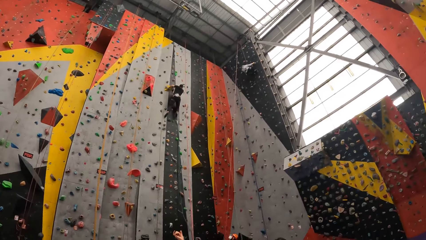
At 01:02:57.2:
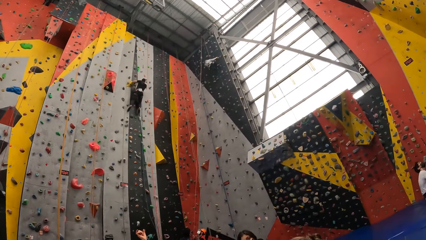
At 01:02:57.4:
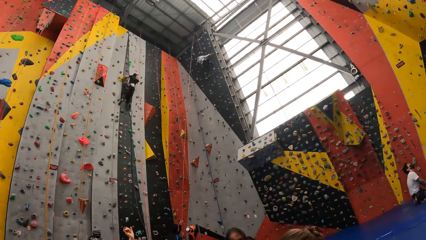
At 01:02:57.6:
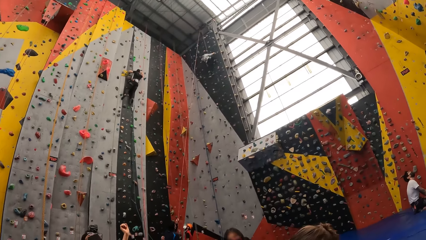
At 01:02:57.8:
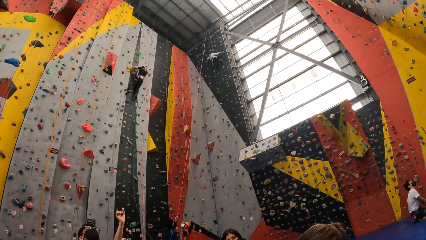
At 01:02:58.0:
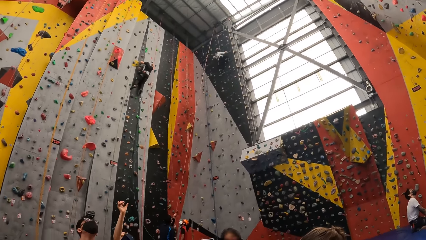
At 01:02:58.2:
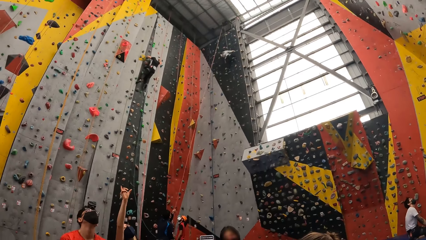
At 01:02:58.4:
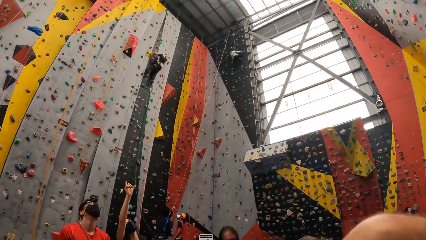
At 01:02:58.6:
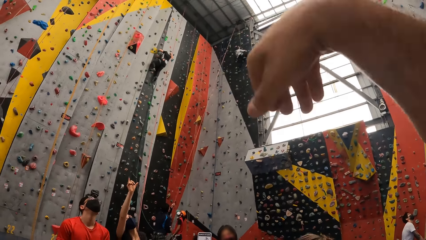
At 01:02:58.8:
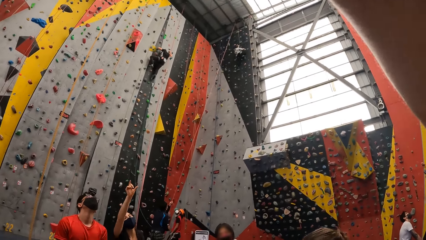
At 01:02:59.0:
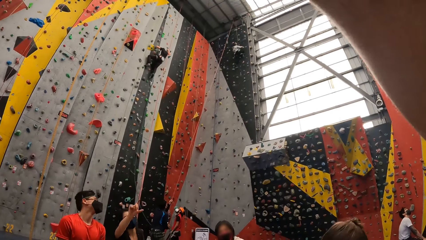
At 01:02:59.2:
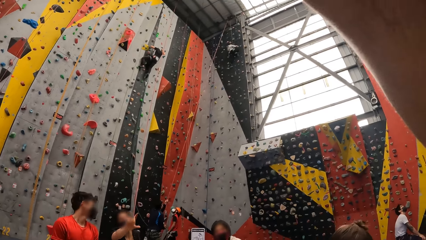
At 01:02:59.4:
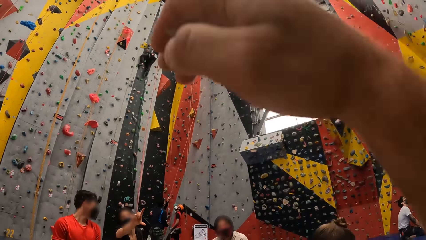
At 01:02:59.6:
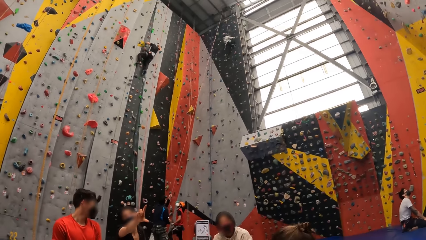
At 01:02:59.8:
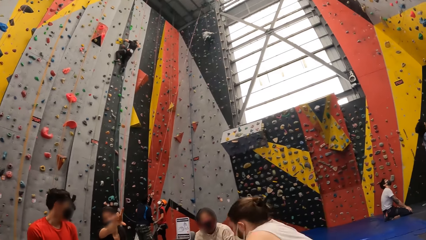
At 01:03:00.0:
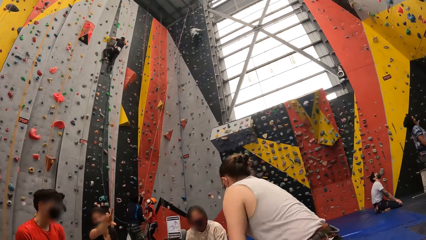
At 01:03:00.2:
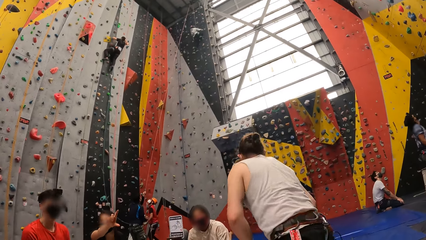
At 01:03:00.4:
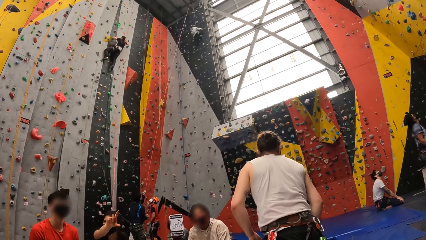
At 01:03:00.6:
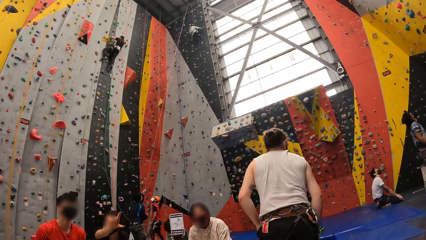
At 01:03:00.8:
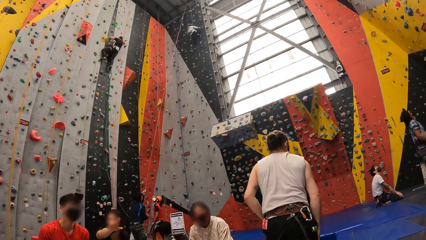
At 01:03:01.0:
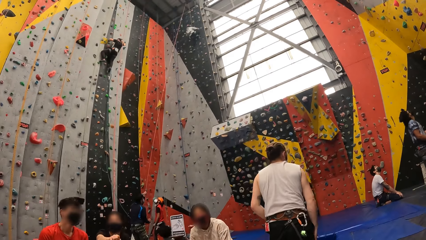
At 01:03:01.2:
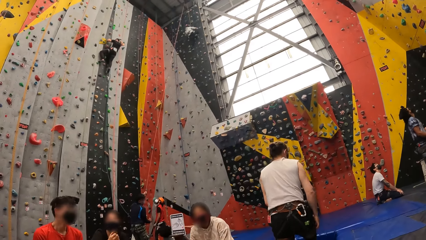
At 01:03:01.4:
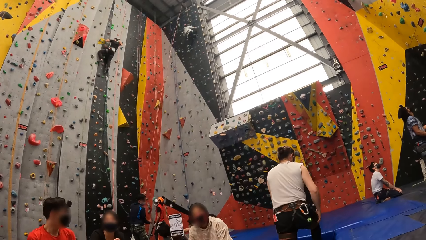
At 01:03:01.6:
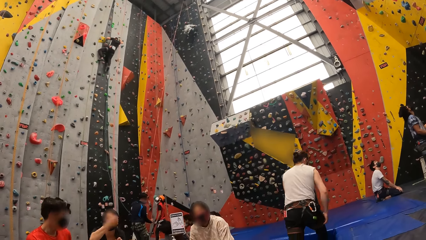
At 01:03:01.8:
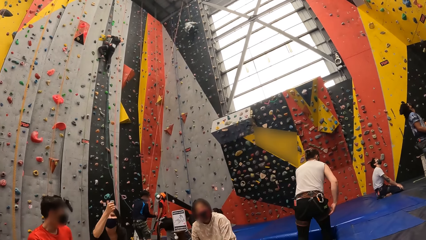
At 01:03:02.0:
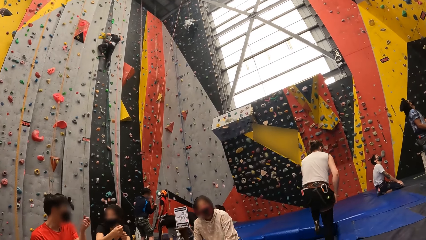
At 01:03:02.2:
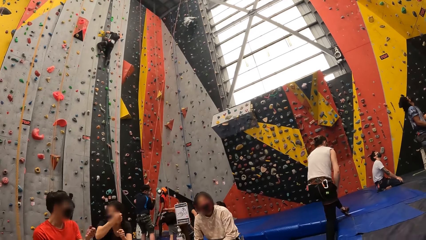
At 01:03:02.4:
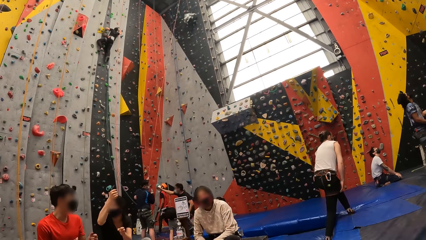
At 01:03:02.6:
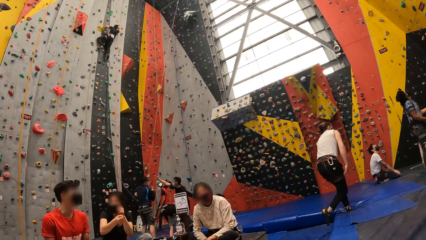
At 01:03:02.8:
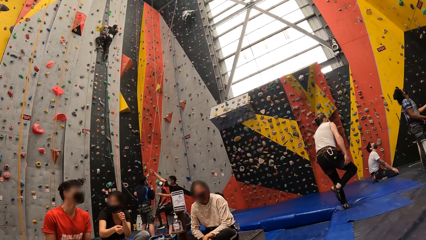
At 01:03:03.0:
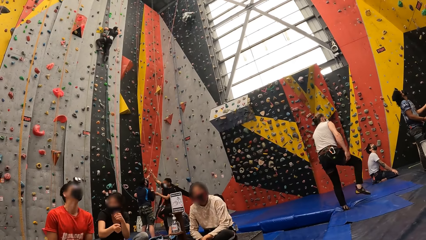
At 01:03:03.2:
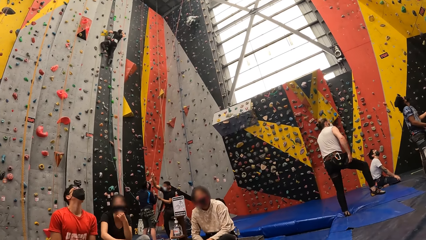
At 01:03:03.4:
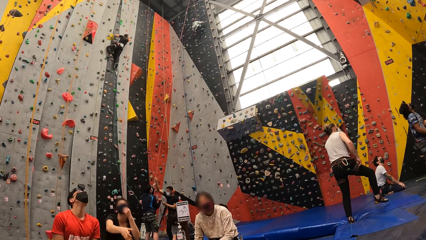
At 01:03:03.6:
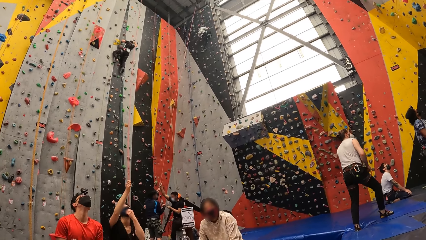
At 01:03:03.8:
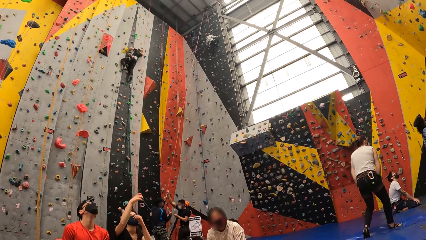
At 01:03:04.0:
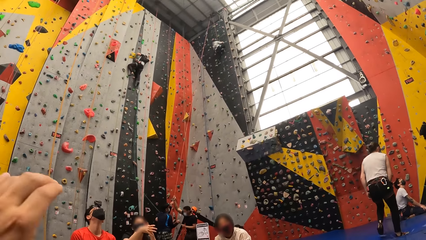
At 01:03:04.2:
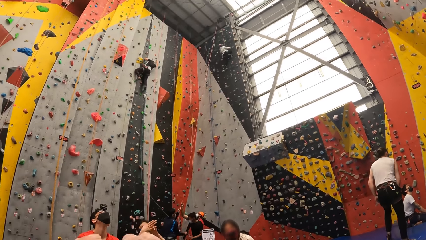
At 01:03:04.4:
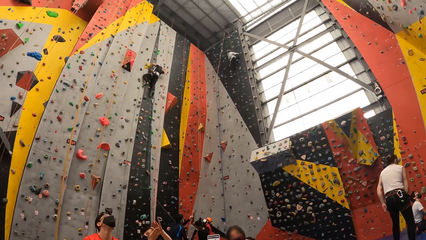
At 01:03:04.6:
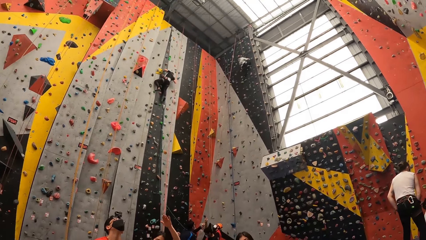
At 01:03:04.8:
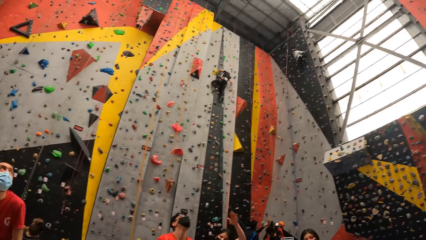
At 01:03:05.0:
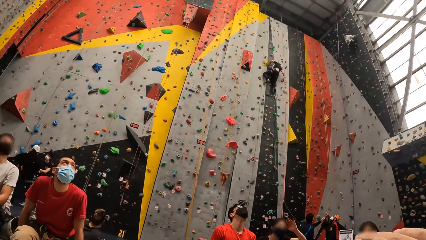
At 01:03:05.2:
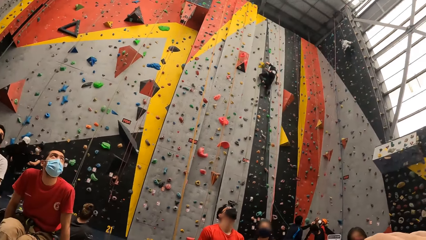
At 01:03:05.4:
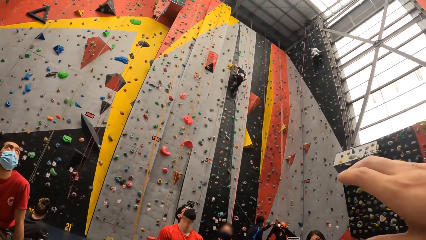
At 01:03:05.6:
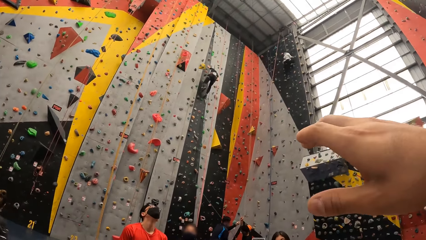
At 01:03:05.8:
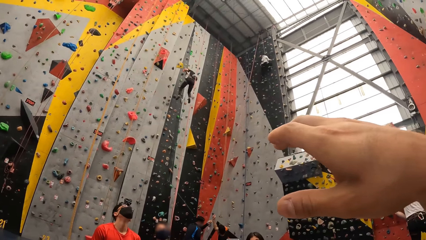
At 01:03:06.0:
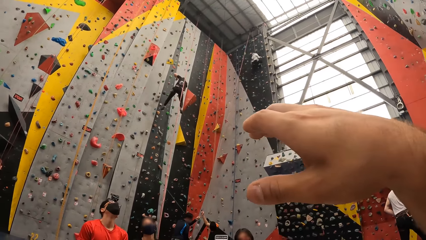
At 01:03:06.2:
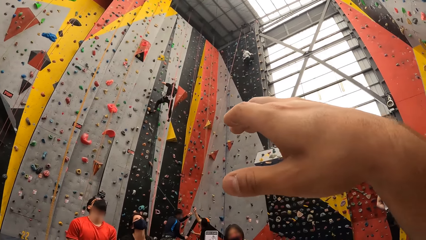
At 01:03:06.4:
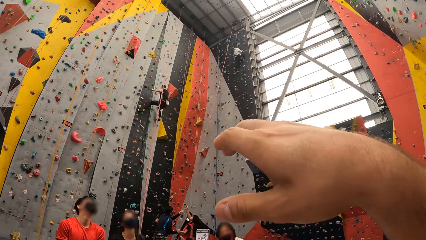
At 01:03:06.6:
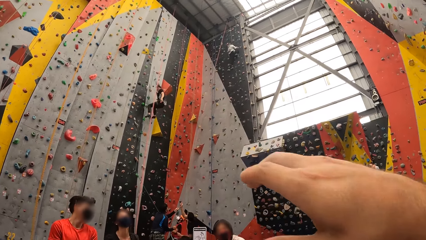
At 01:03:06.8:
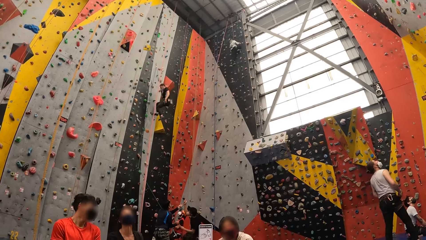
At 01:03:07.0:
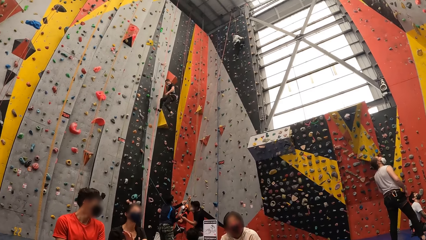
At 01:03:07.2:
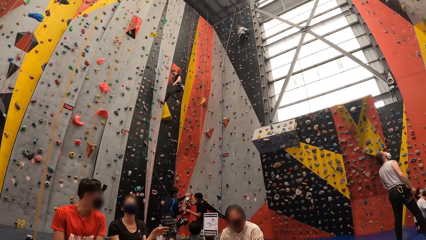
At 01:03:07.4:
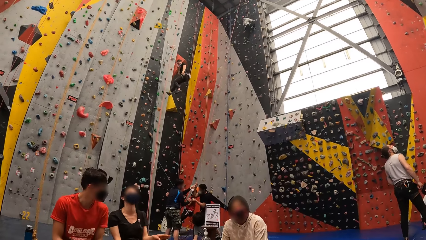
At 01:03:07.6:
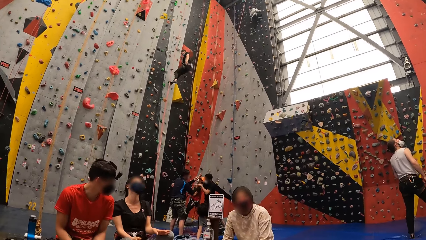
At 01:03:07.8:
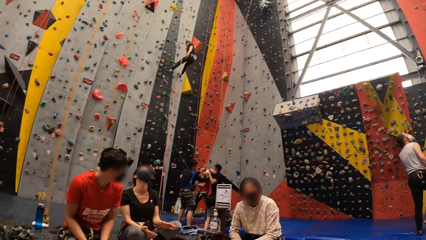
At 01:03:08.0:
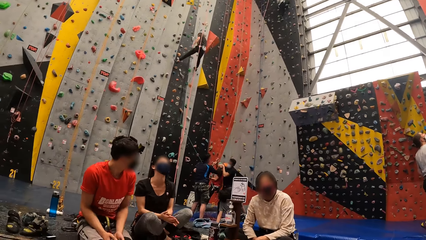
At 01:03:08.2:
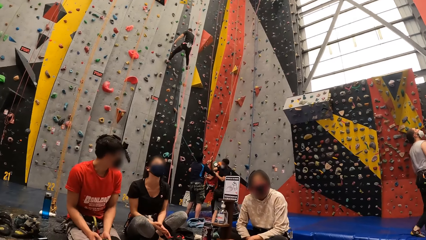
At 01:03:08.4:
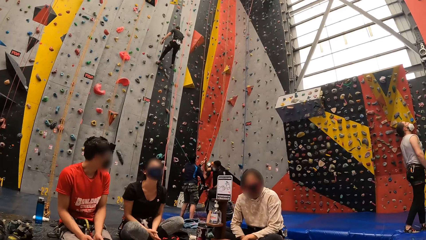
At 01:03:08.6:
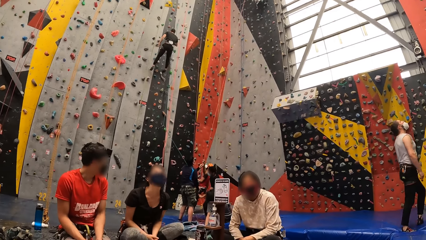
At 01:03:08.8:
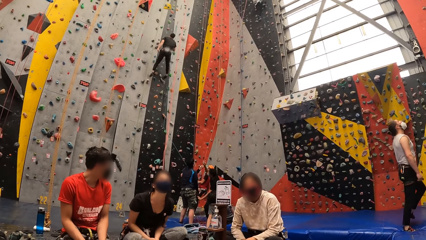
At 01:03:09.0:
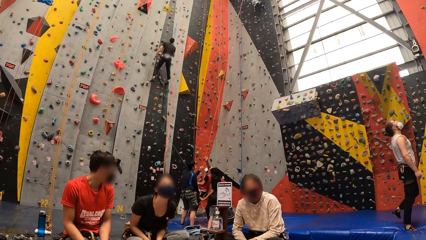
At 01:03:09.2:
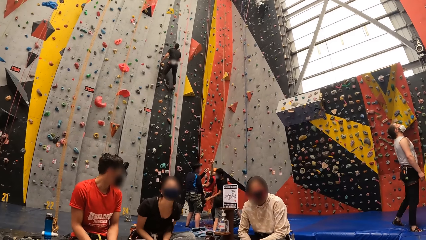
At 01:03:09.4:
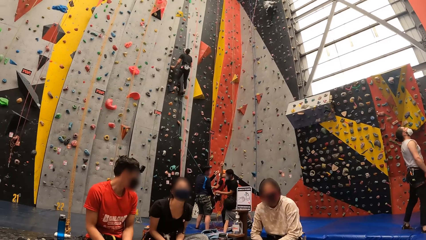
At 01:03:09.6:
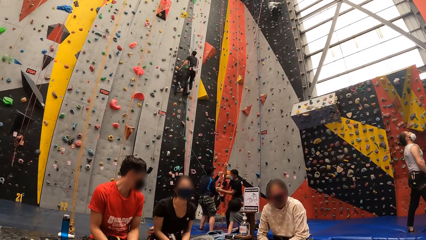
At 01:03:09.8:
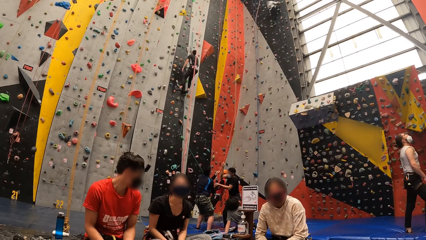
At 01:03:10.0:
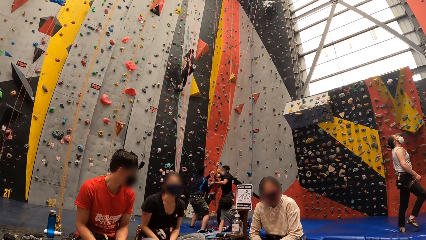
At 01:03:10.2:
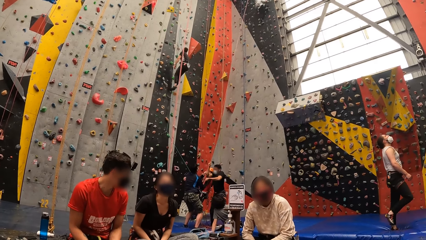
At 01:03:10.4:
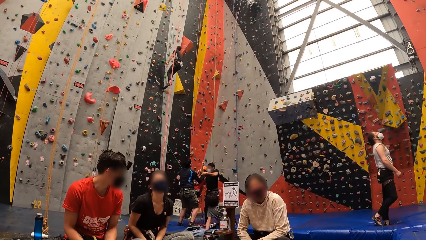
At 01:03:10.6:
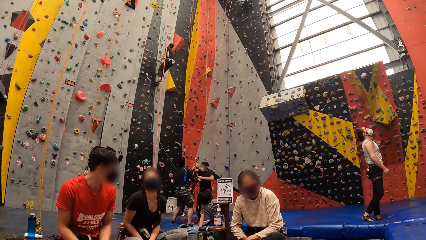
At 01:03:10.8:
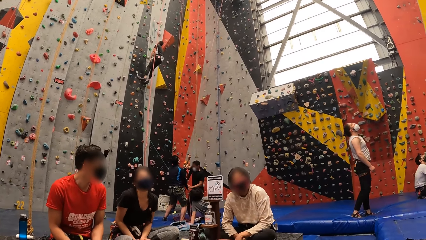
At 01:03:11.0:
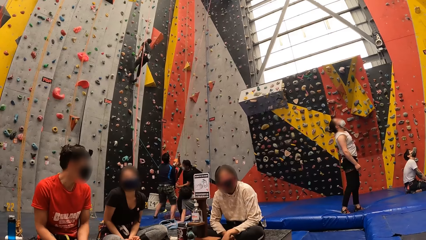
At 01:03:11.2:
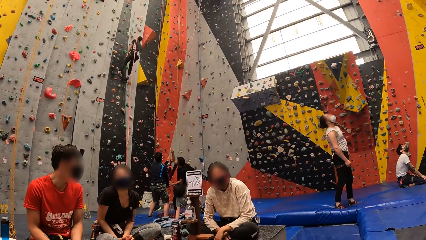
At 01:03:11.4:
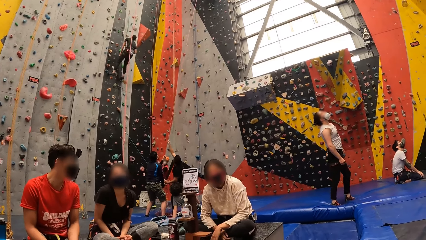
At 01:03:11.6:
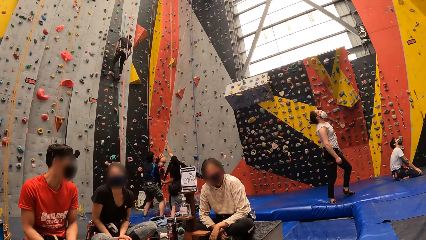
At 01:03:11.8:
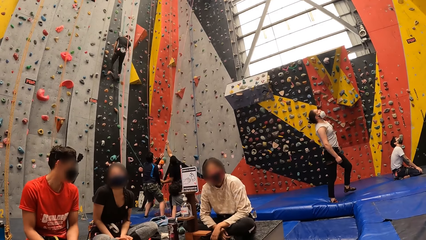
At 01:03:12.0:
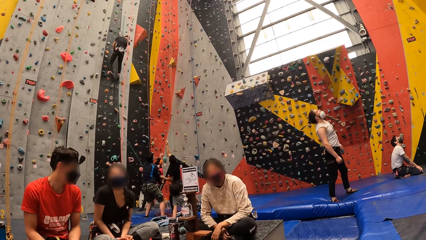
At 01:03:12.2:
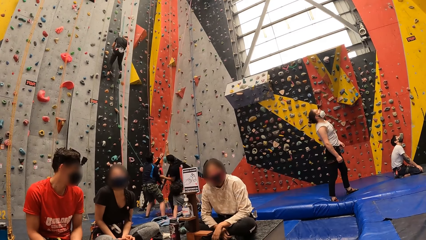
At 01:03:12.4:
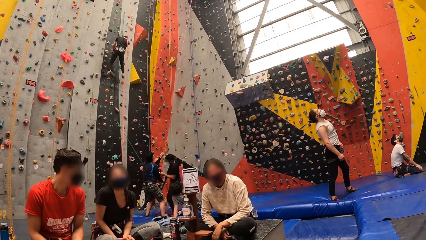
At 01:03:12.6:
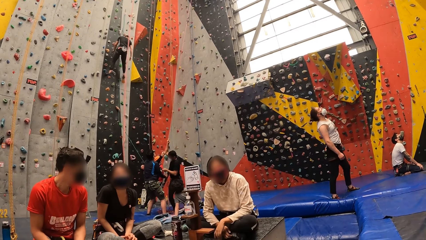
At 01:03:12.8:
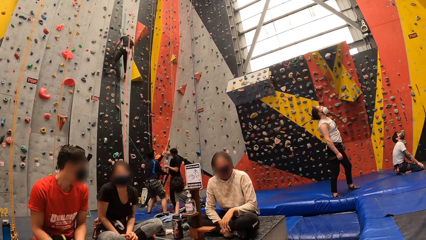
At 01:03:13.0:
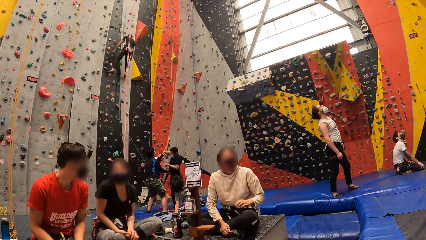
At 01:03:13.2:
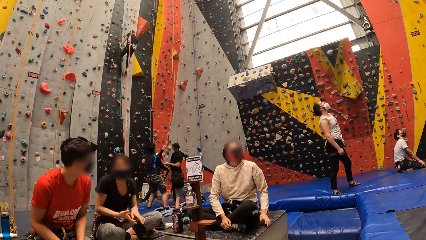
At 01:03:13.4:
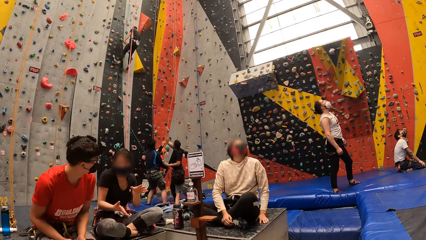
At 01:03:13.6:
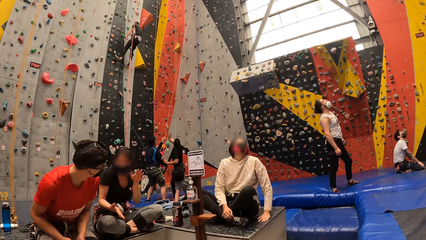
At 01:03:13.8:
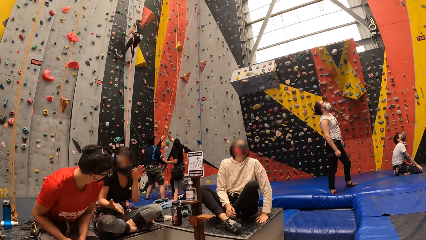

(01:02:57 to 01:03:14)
The camera wearer looks around. He lifts a hand. A man walks away. The camera wearer gestures with his hand.
